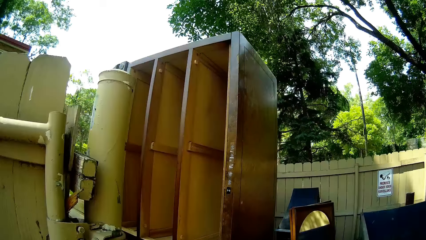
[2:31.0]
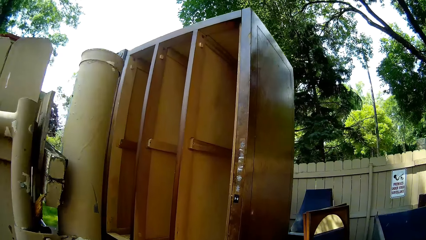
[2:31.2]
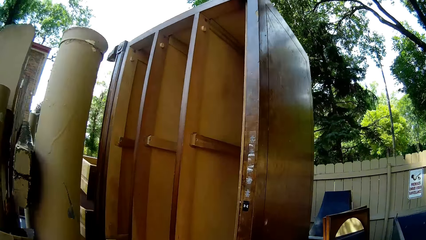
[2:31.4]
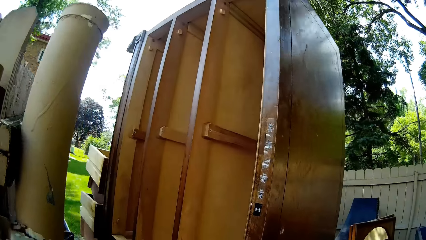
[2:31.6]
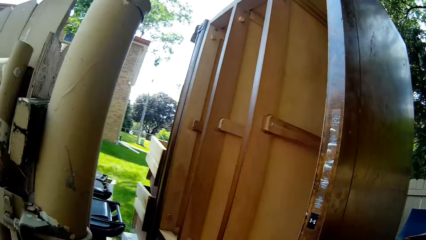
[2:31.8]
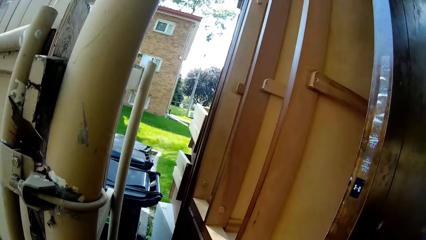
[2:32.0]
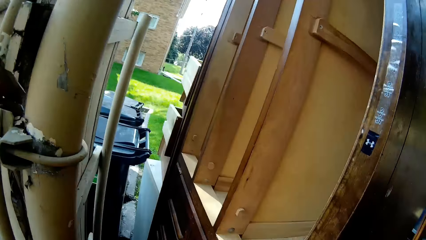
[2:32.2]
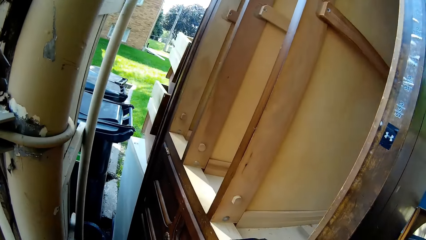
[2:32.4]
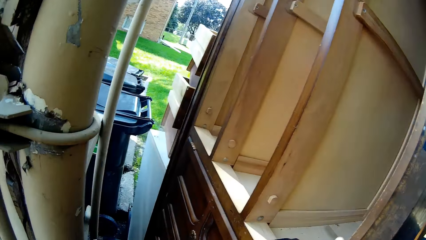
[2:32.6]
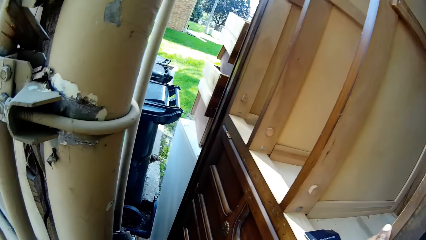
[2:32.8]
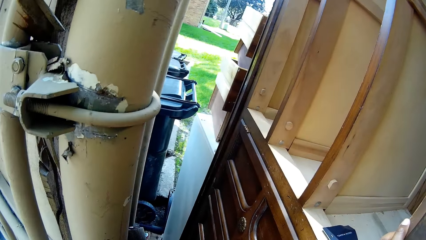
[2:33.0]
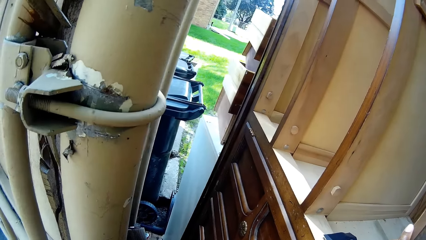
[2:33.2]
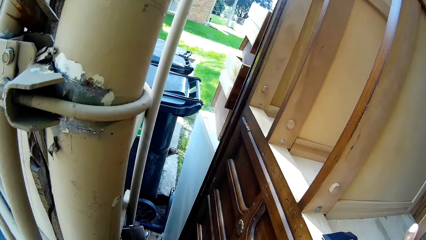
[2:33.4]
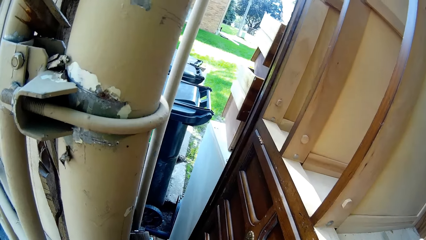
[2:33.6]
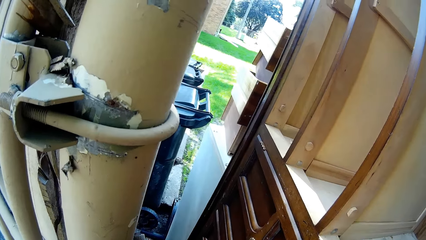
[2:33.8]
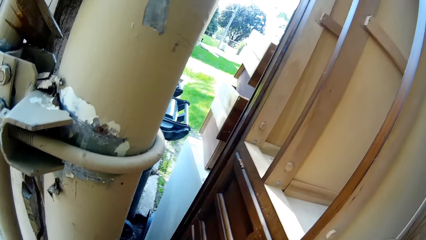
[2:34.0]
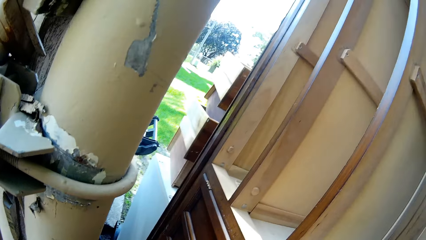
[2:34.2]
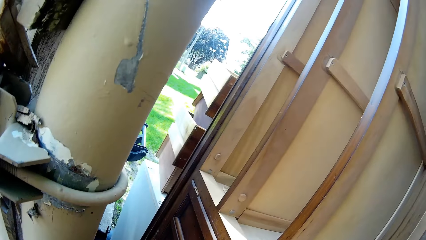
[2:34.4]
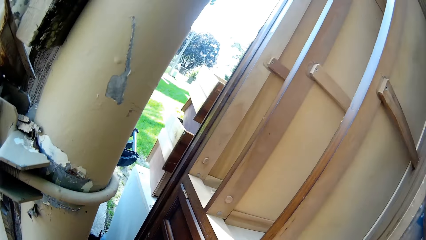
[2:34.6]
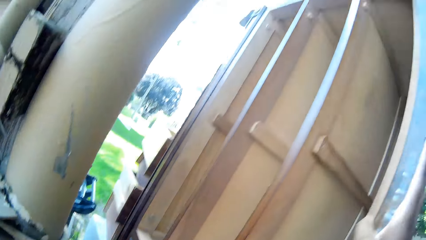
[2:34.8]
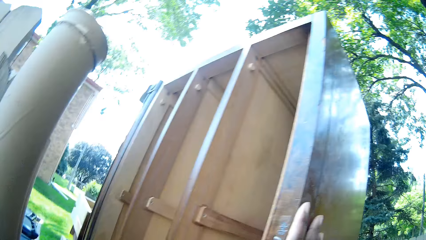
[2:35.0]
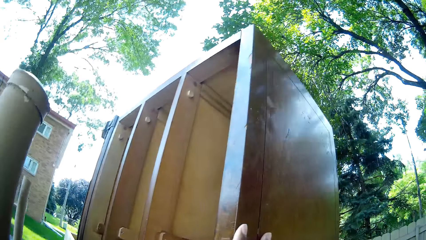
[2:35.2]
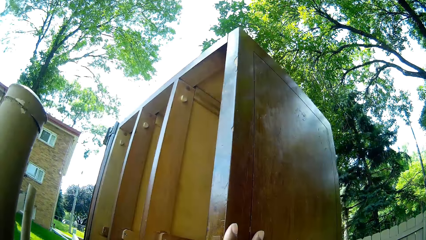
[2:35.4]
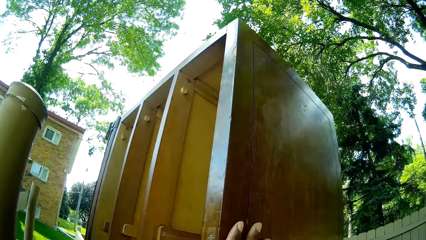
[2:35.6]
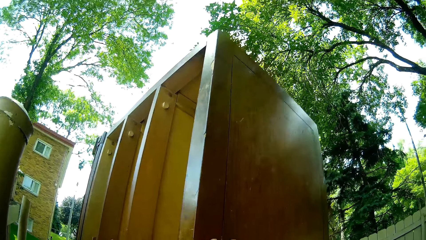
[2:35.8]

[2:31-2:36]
The camera wearer puts her right hand on a wardrobe.

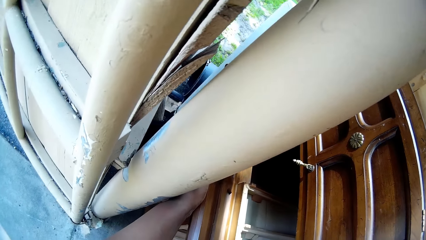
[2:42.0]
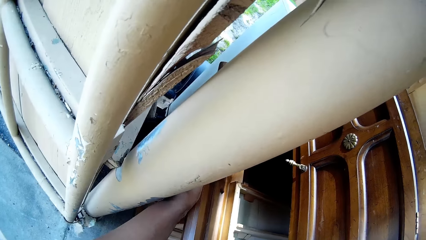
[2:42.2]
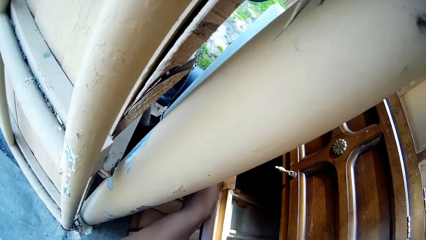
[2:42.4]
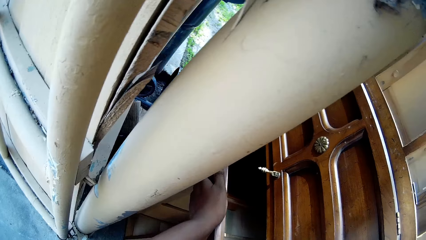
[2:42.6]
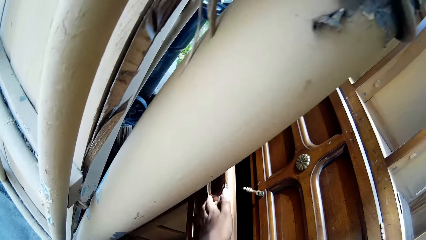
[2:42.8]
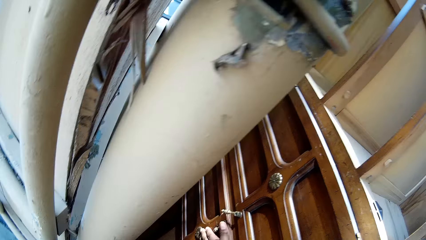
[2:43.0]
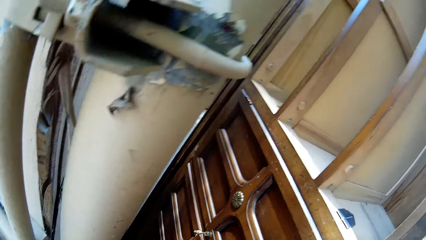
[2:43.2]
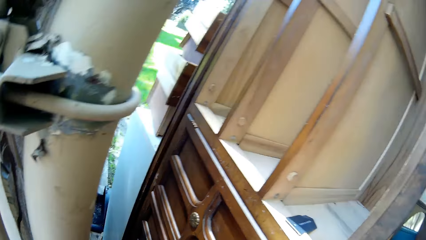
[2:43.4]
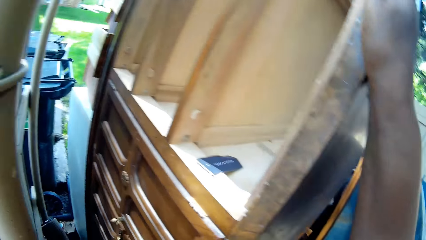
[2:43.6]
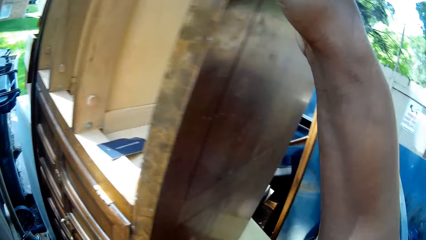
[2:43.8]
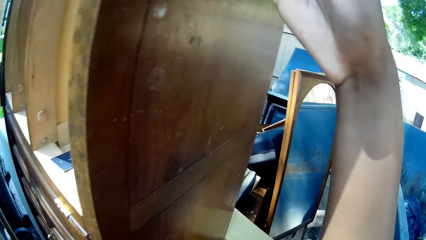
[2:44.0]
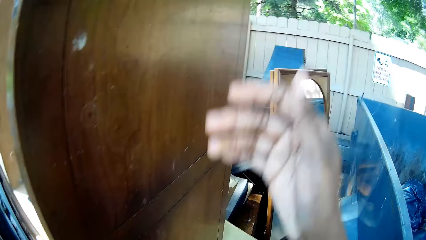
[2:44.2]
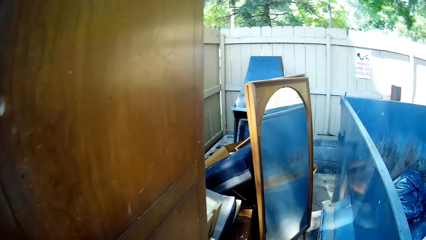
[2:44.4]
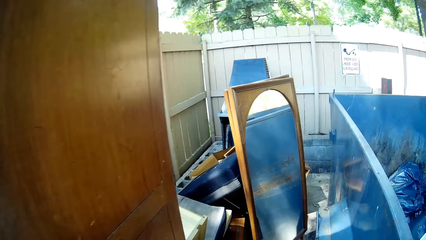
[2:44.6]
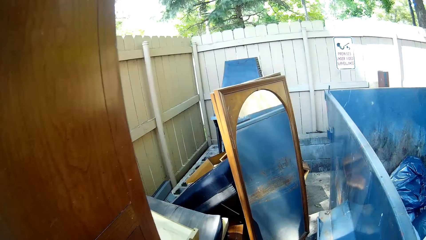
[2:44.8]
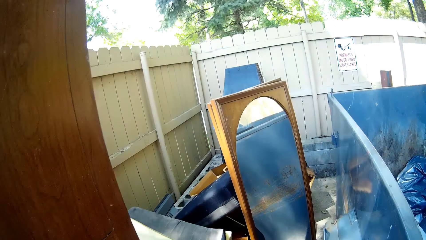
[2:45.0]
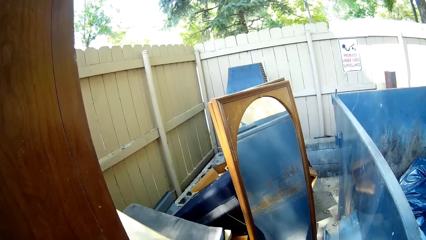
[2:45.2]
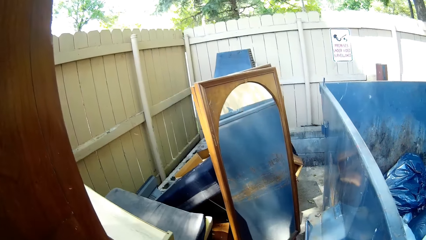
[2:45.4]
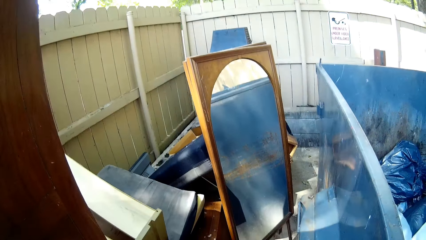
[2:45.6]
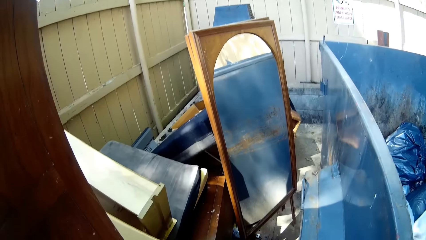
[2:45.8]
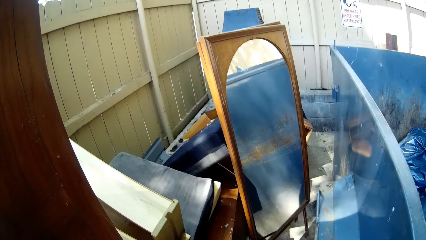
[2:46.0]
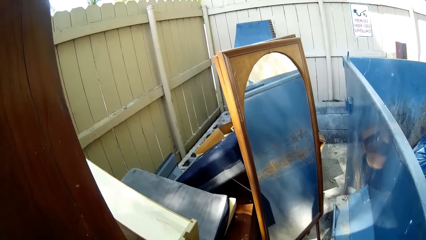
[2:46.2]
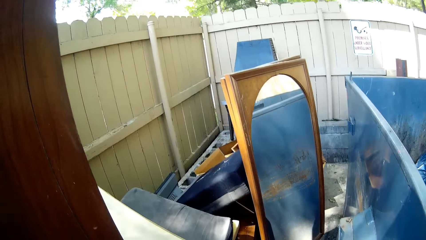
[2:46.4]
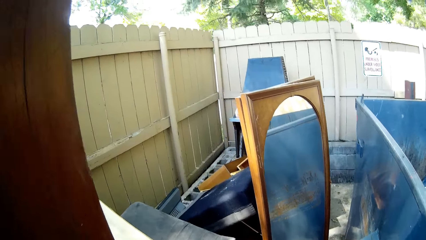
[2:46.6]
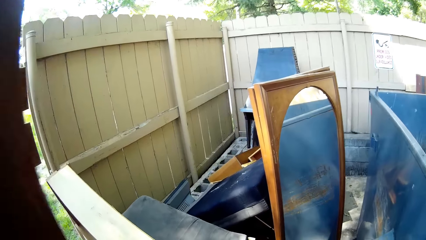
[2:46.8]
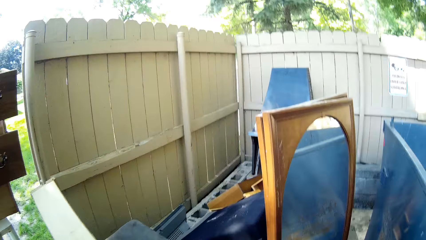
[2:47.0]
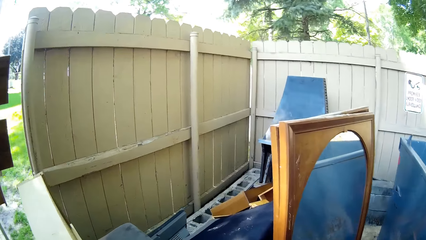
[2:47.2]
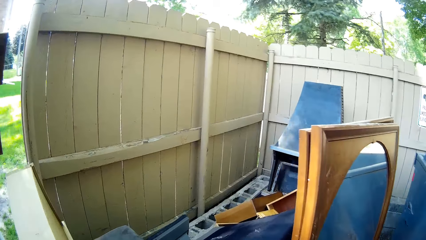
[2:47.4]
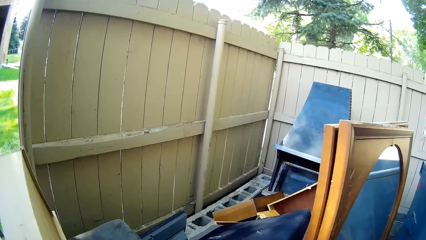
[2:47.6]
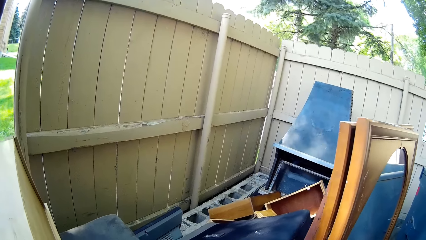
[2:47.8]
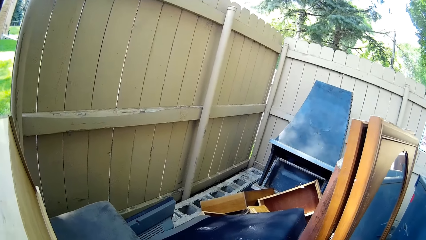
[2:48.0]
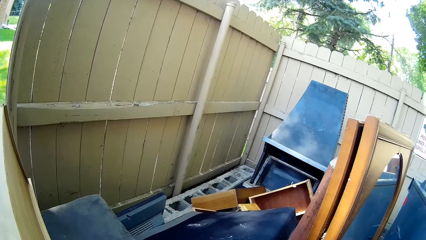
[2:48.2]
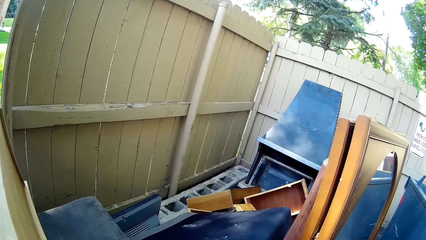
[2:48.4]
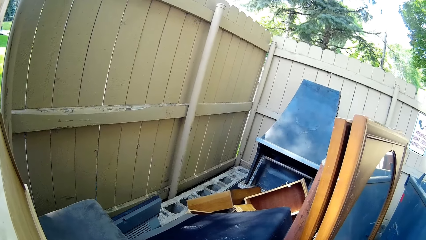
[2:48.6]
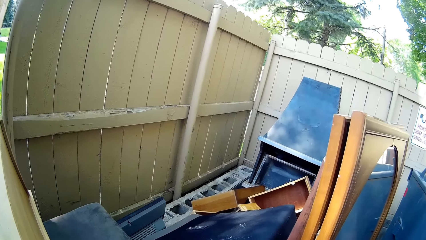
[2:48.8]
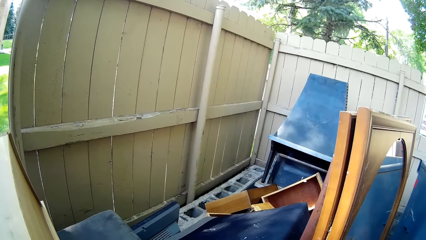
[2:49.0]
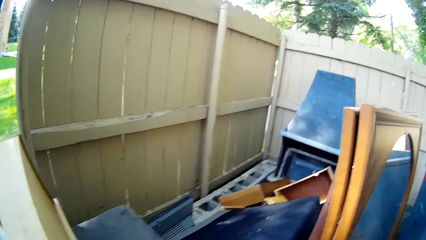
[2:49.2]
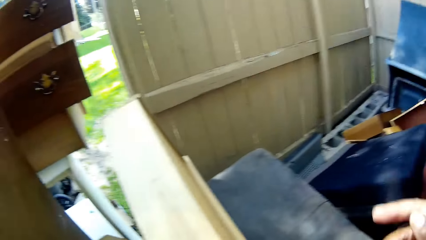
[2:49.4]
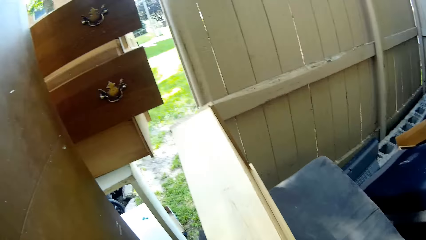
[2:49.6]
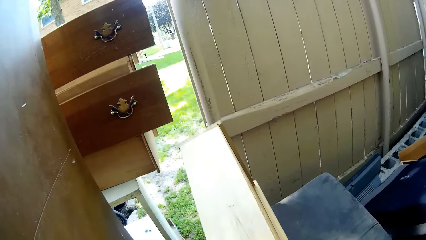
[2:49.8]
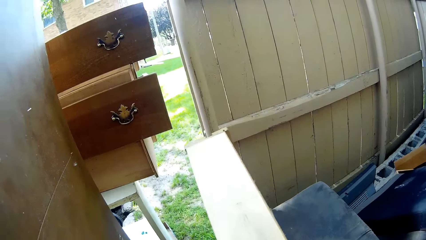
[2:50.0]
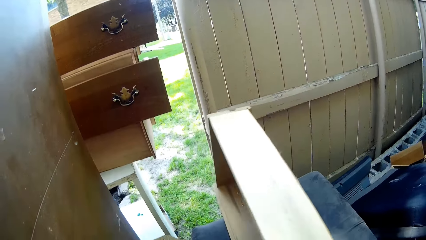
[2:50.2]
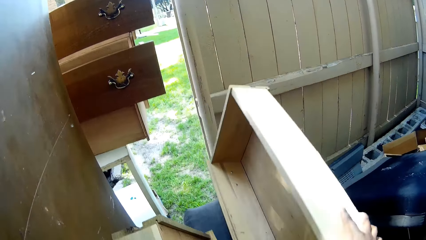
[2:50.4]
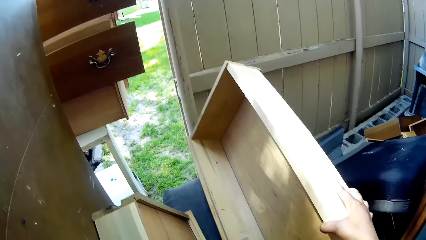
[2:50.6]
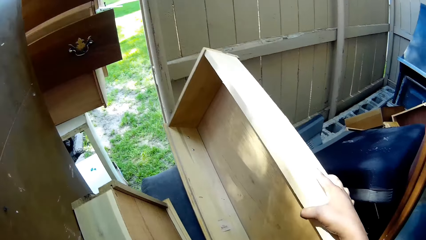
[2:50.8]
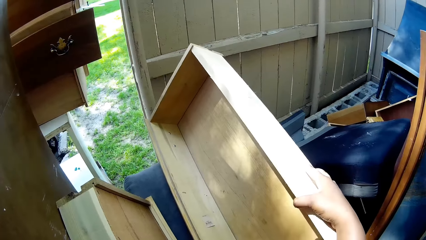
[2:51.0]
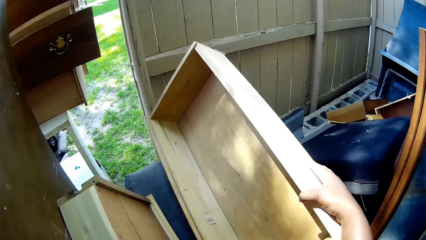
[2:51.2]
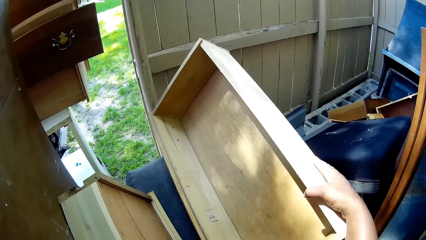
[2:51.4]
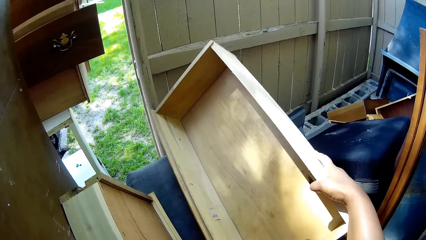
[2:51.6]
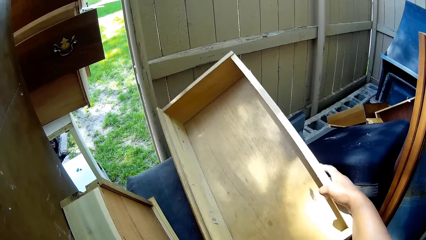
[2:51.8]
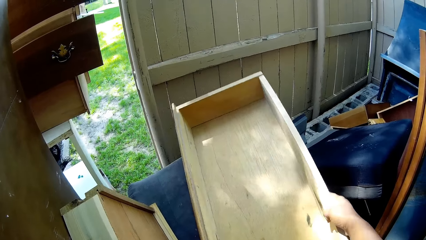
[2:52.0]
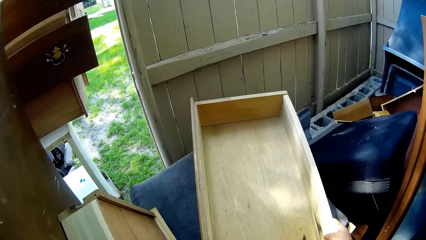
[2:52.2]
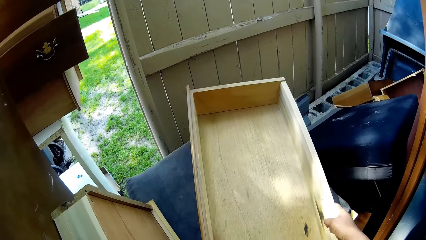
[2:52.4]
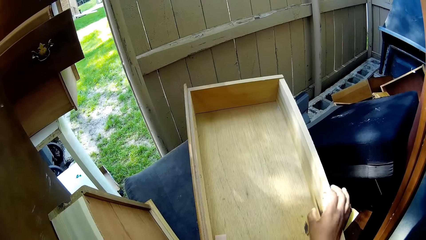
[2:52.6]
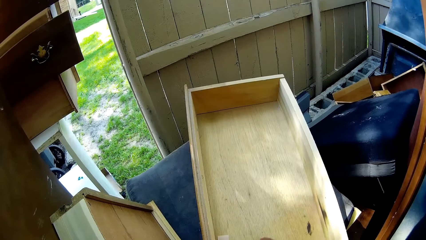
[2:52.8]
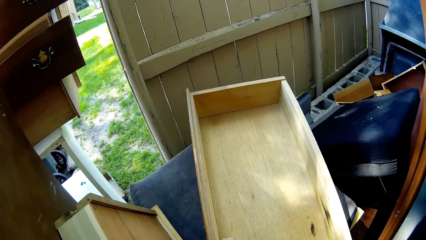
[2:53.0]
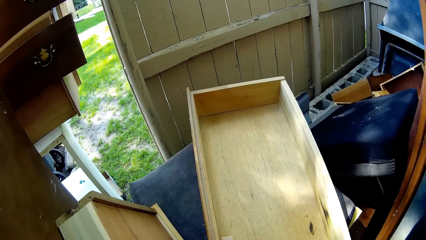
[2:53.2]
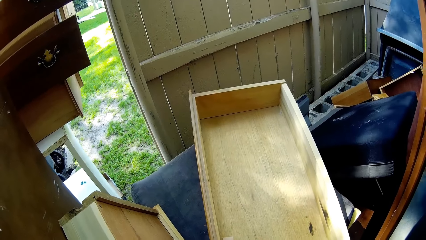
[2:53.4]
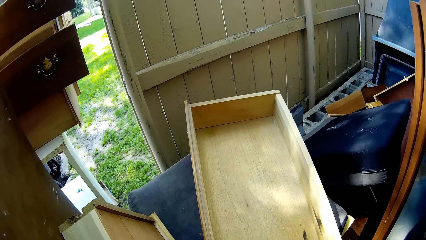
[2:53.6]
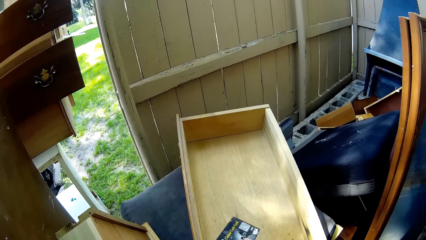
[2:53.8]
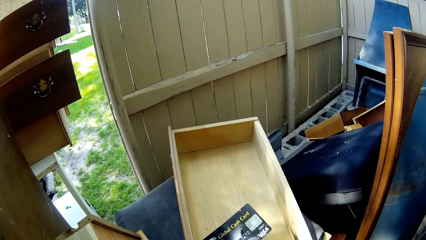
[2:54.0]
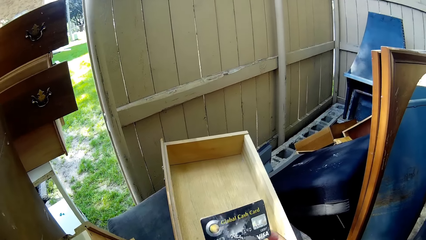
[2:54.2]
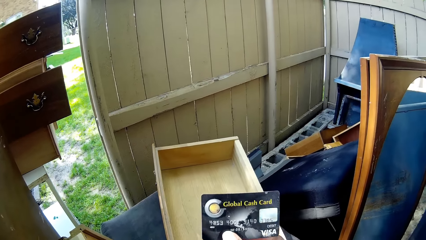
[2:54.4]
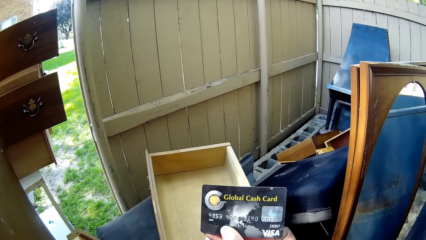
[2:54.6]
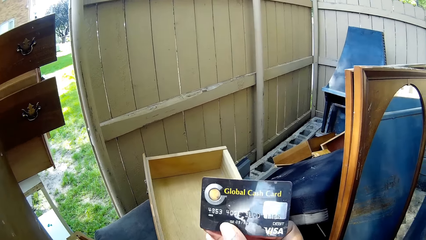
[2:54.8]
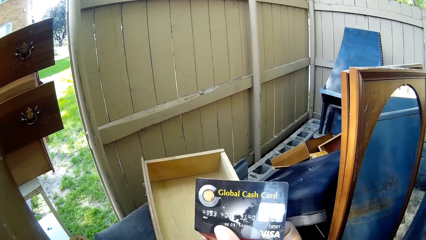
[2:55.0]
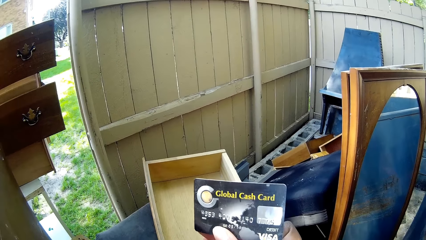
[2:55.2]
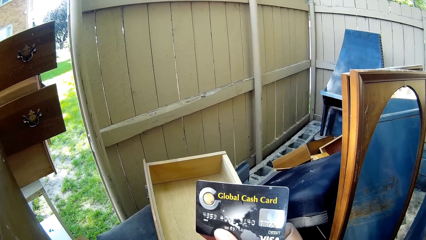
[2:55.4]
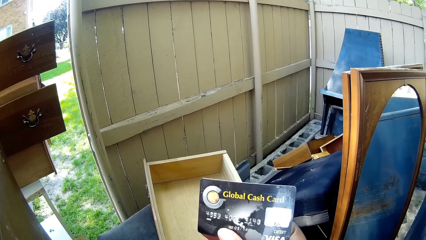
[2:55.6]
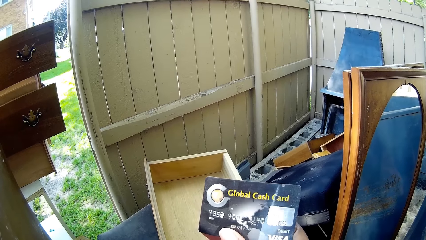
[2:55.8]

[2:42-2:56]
The camera wearer closes the drawer with her left hand. She removes her right hand from the wardrobe. She looks around. She holds the drawer. She holds a wooden box in her right hand. She drops the wooden box in her right hand. She removes her hand from the wooden box. She repositions the drawer. She holds a credit card in her right hand.
